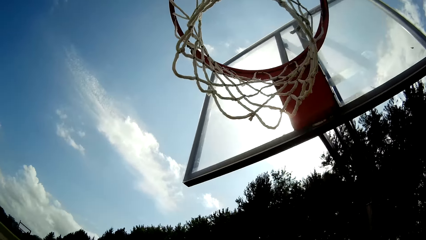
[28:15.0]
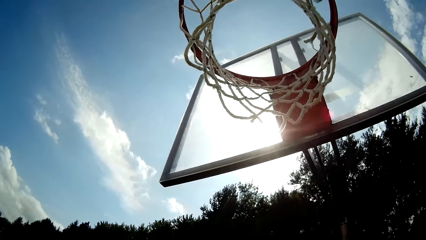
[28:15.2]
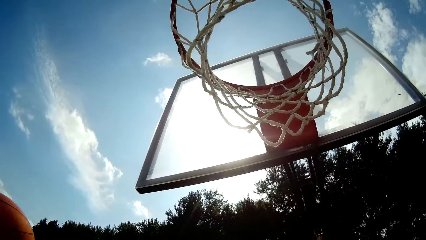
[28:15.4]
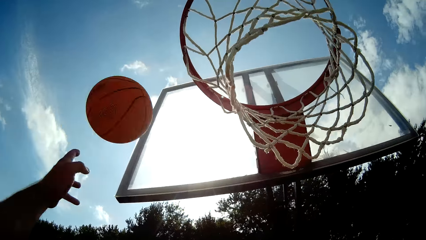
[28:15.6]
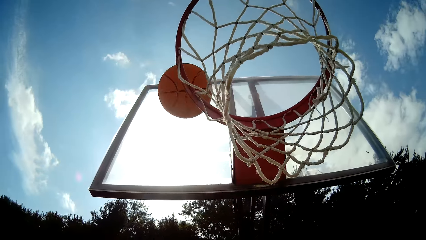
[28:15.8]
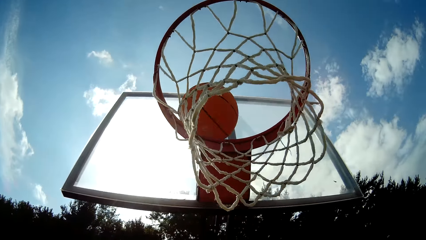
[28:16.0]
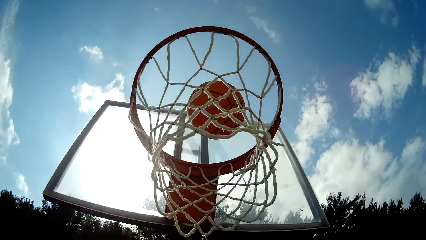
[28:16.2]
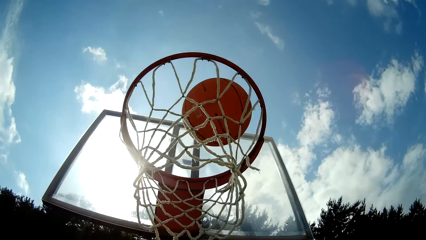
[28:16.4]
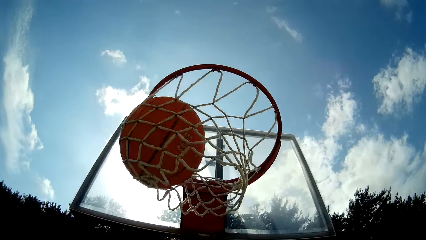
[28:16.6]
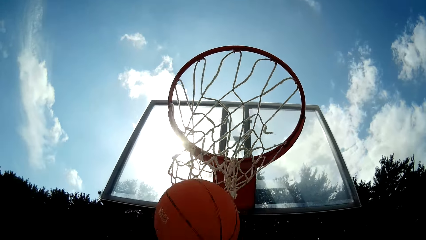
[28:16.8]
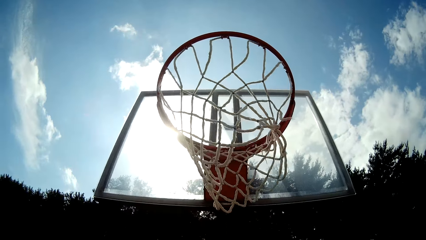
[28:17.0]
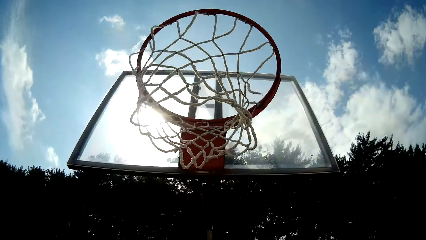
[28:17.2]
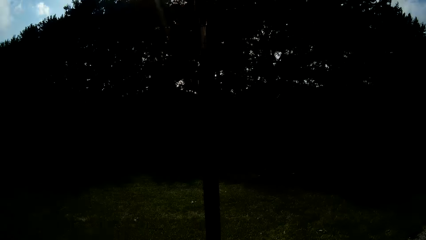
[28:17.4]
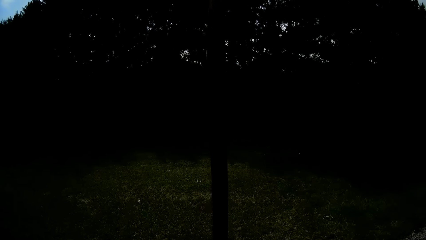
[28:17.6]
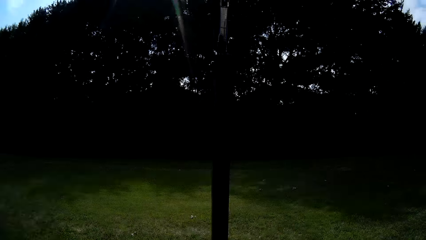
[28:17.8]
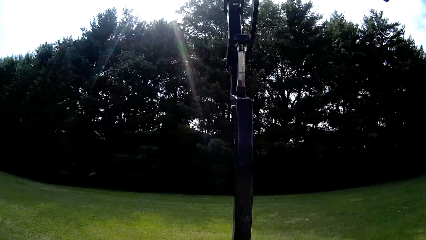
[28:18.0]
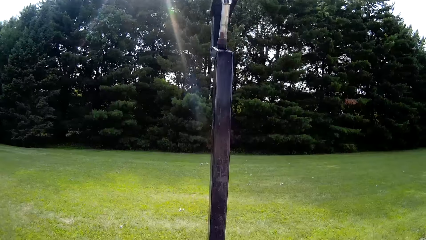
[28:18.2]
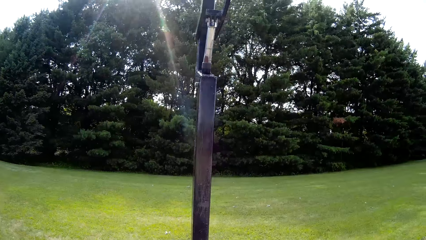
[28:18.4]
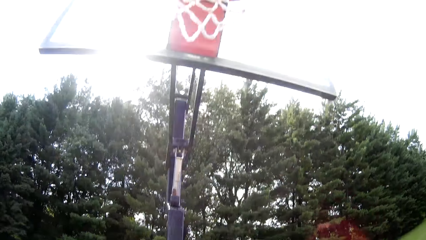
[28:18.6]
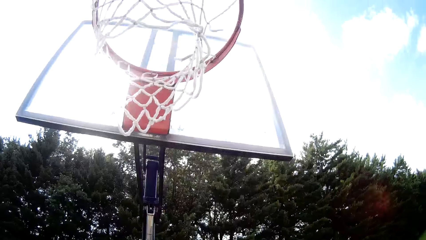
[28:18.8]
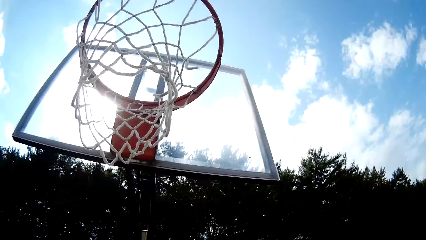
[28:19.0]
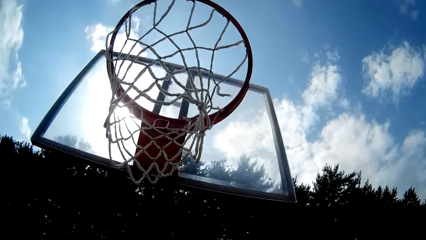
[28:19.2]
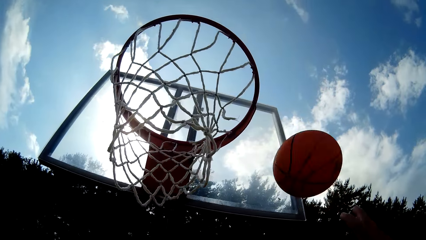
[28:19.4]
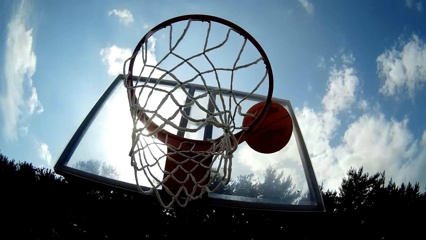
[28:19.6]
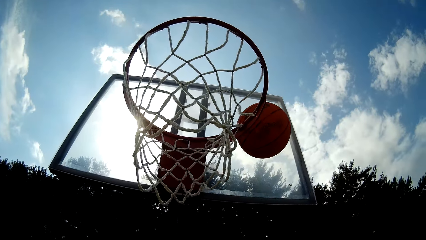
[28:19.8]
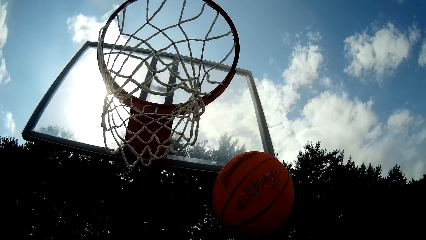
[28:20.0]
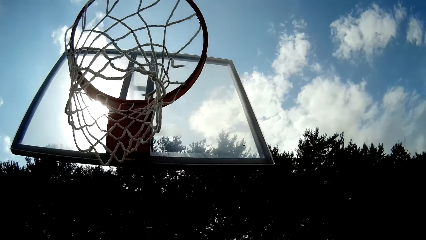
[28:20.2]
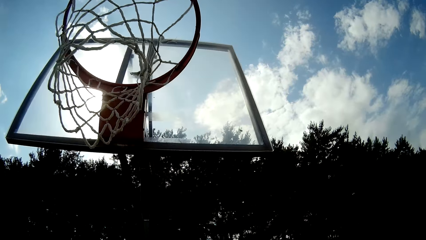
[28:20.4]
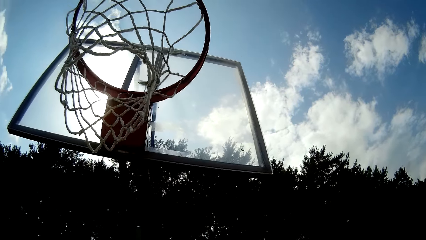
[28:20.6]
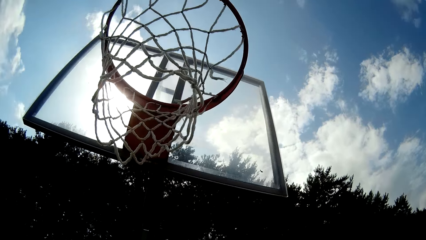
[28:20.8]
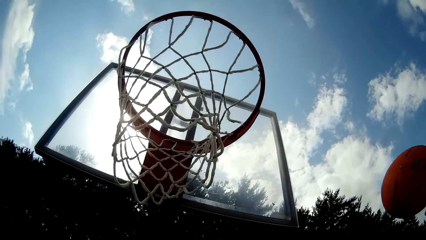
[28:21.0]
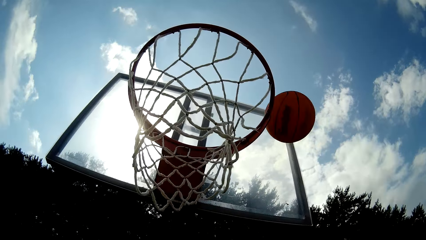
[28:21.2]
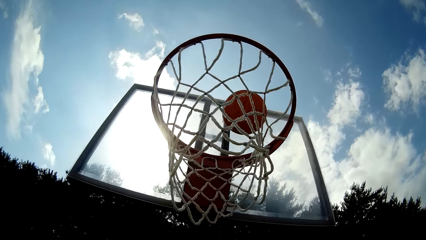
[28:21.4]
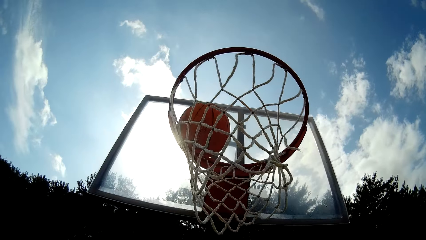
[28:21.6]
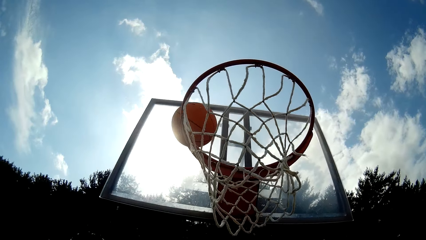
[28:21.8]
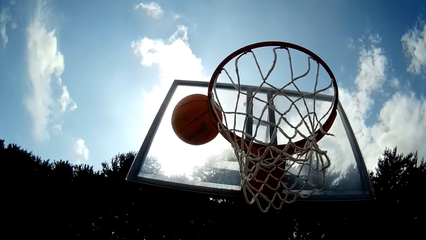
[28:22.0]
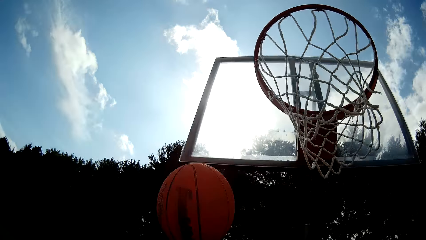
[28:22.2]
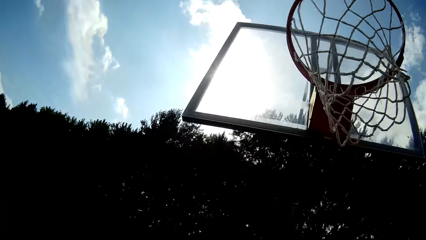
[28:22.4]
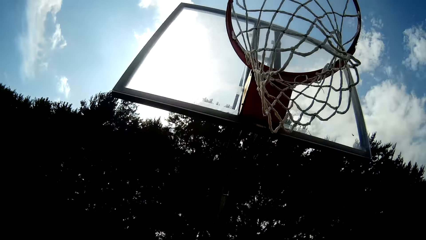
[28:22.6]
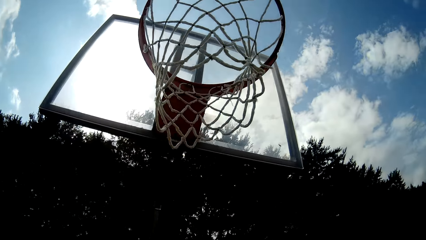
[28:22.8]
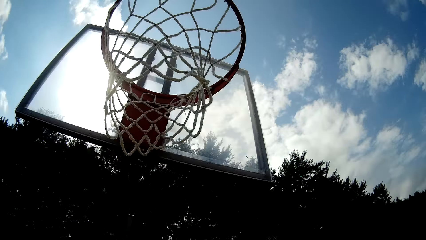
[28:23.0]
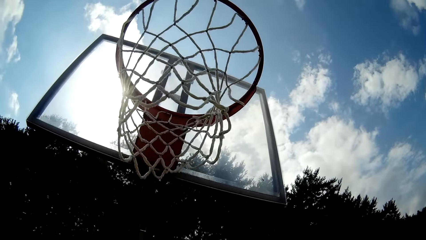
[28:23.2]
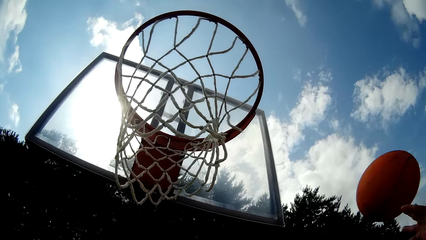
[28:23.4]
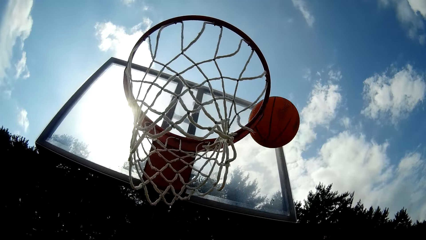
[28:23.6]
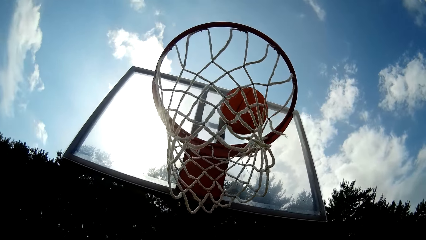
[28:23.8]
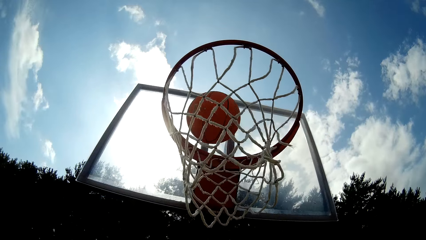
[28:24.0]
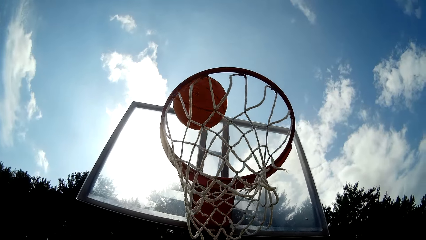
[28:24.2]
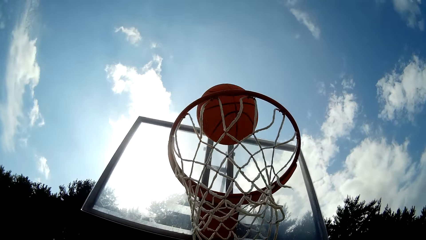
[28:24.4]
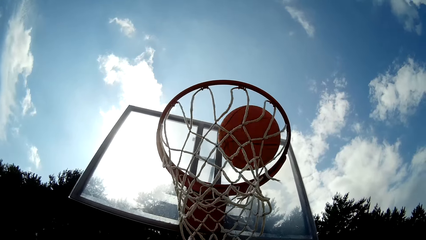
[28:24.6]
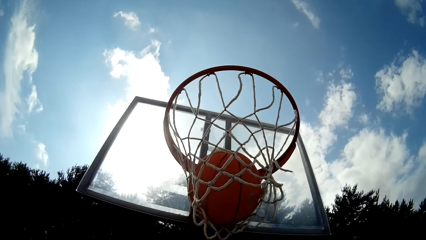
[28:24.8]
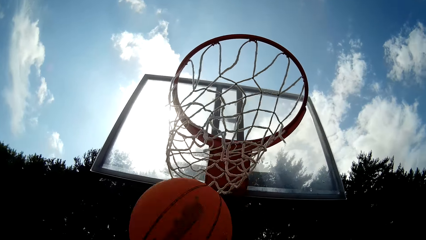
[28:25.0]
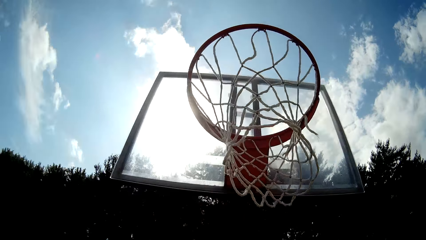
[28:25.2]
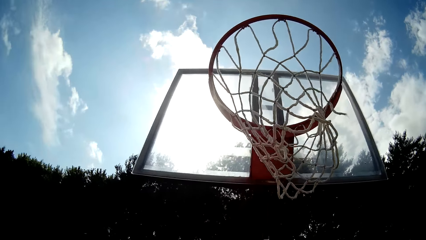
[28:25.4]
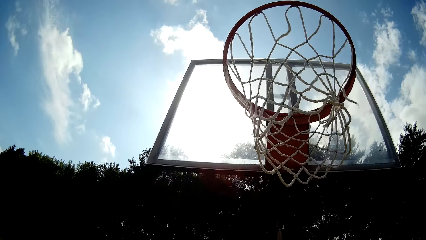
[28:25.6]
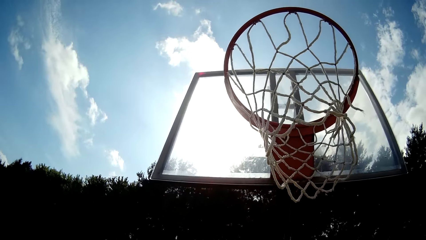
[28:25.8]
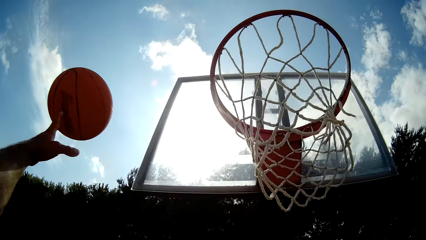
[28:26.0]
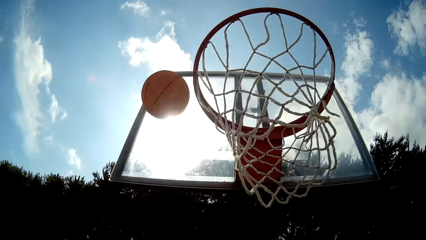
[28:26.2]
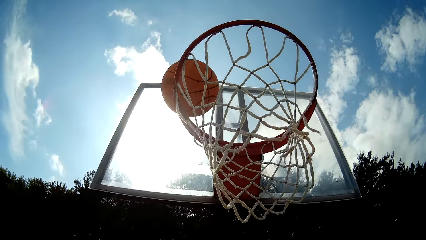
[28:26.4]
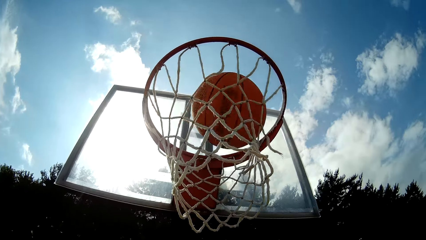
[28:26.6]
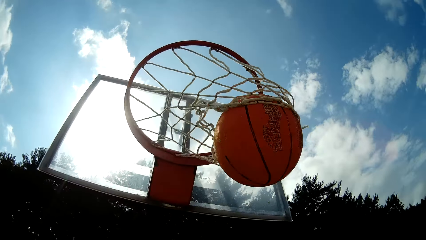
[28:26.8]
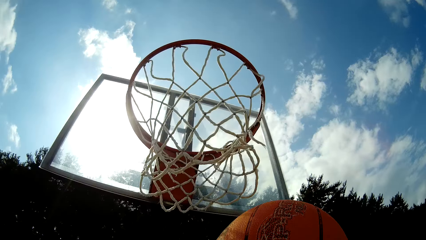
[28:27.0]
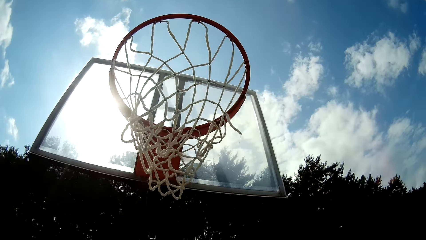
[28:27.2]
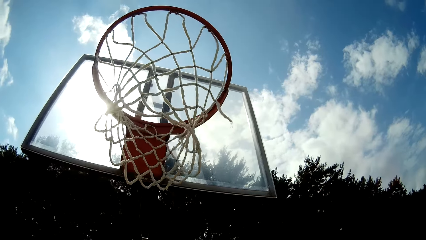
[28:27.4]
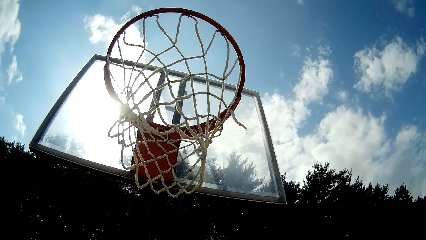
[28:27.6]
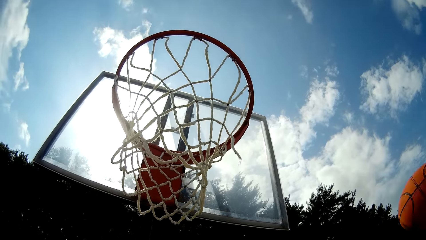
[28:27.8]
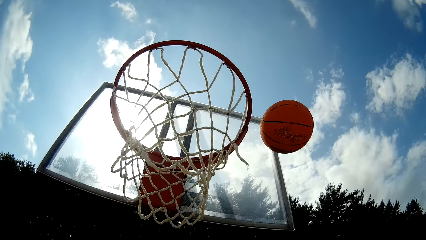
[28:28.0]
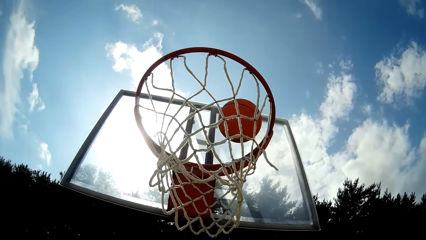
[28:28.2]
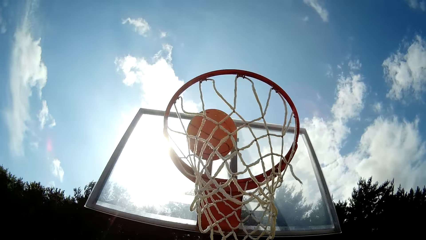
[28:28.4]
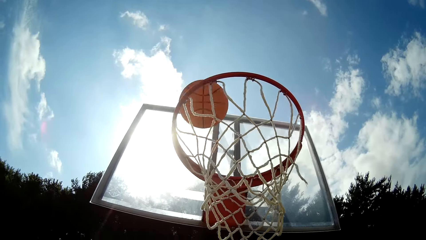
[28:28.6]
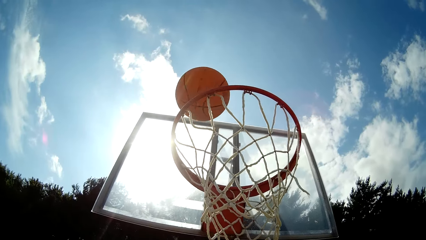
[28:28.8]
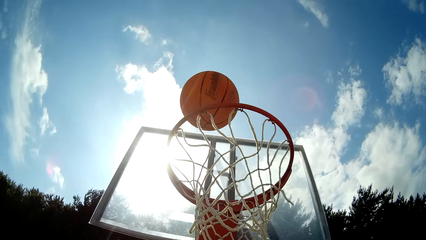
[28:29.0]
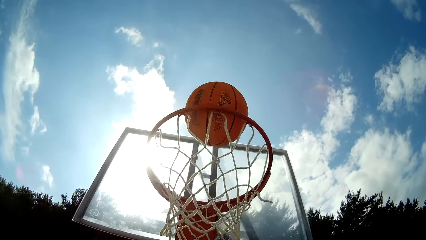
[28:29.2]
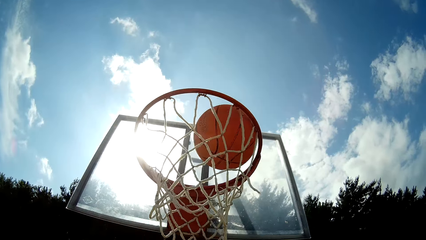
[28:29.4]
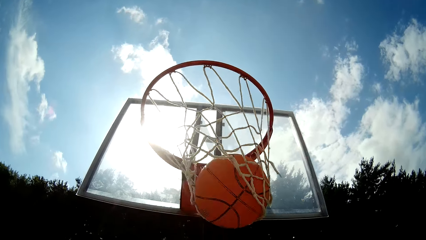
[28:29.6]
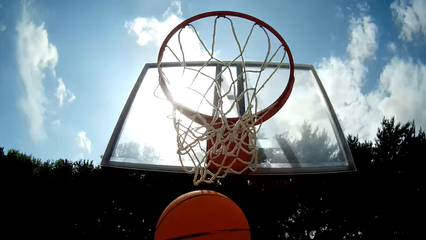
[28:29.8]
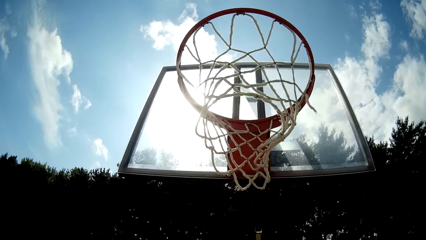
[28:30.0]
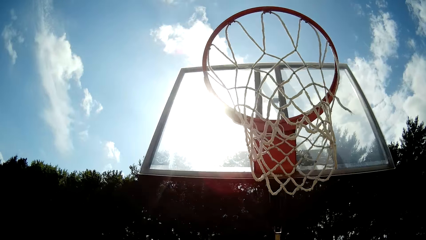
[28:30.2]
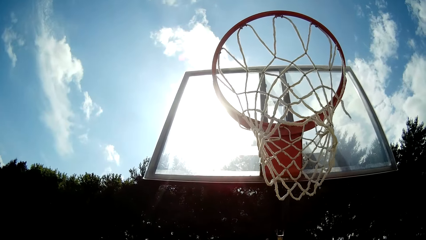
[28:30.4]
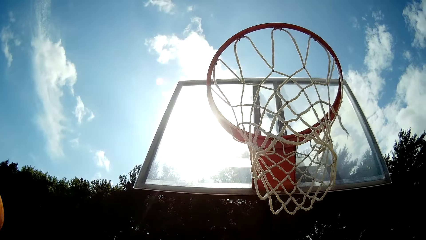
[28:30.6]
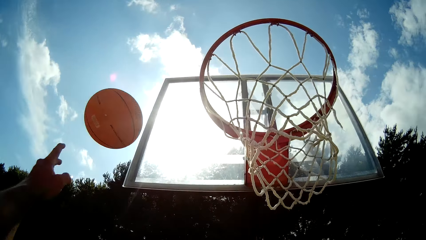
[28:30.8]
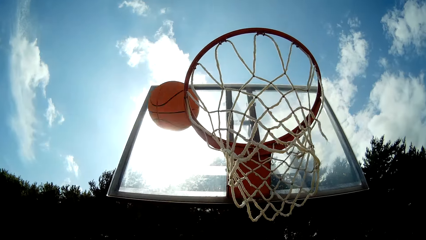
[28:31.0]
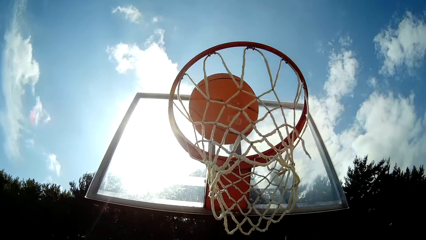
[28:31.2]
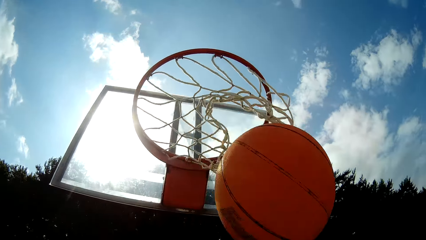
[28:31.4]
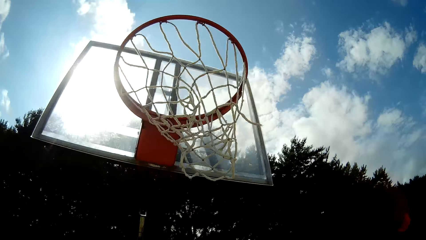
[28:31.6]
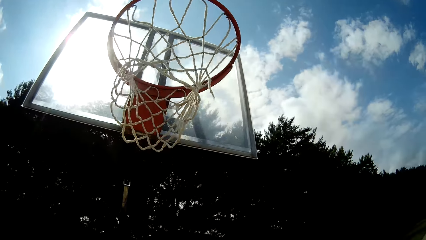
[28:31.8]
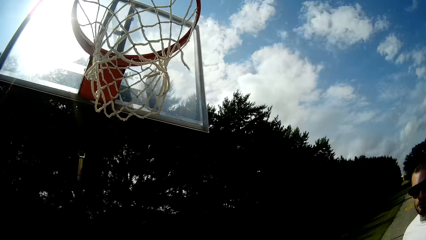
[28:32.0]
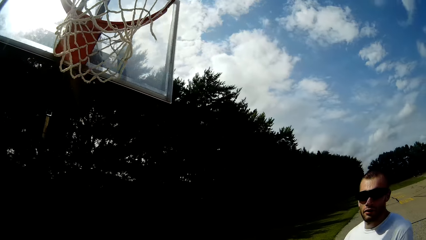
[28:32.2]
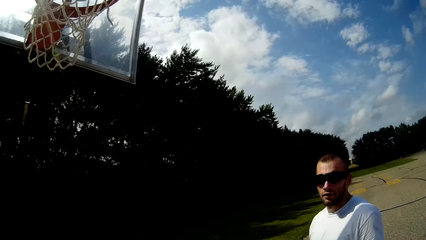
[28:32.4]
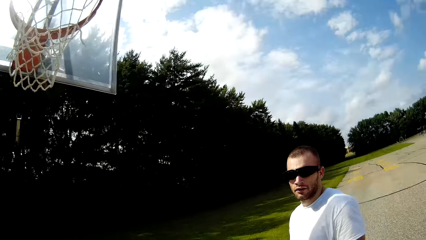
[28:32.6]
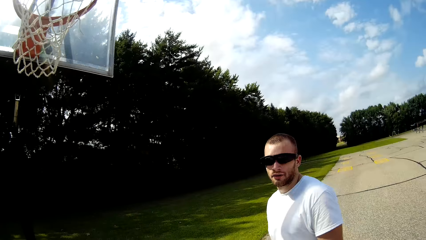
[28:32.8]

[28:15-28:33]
A man lifts the ball and throws the ball to a backboard. The camera wearer looks around. He throws the ball to the backboard. He lifts the ball. He throws the ball to the backboard. He stares at the backboard. He throws the ball towards the backboard. The man throws the ball to the backboard. The camera wearer throws the ball to the backboard. He throws the basketball toward the rim with his left hand.
